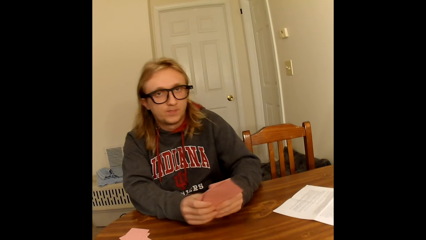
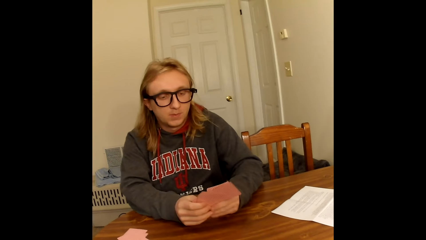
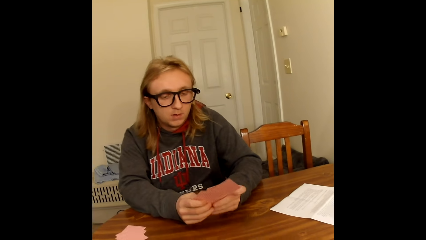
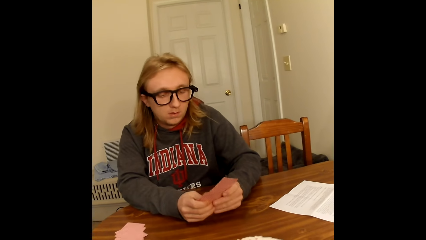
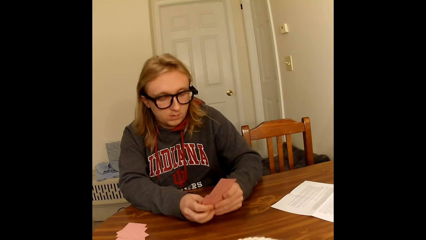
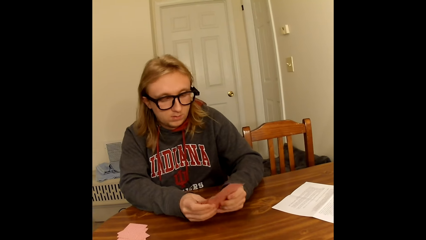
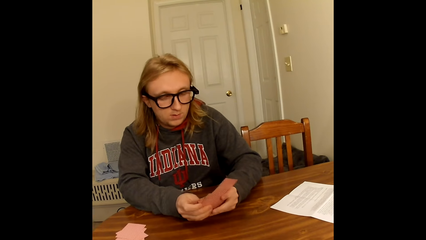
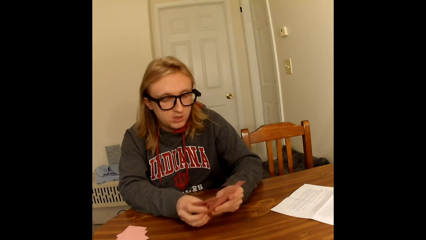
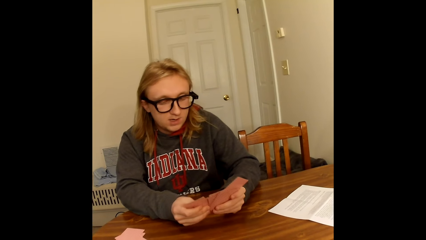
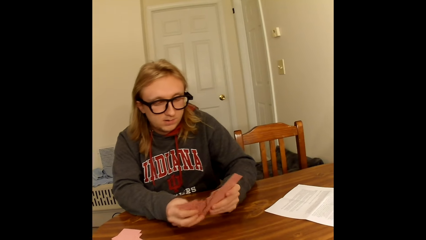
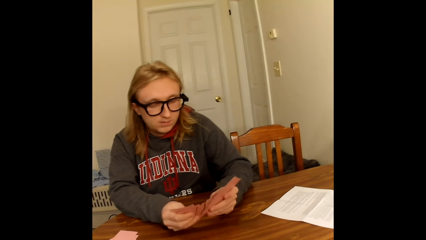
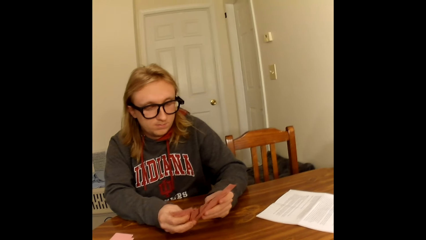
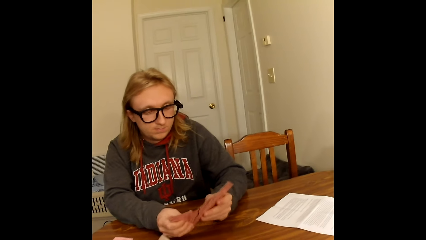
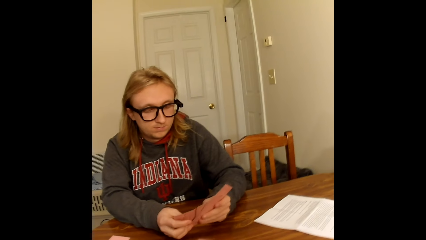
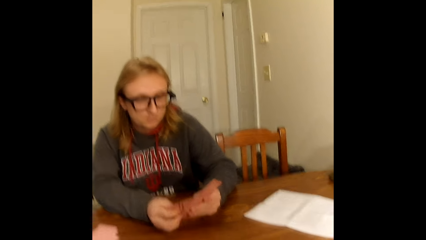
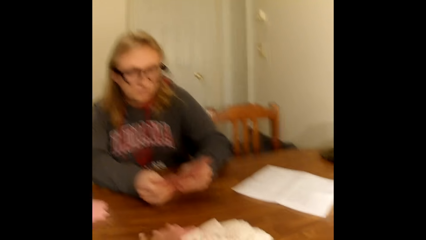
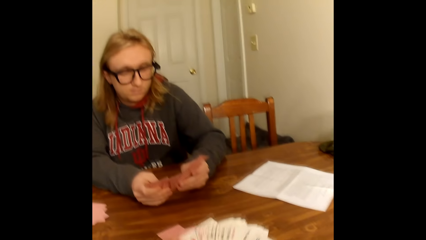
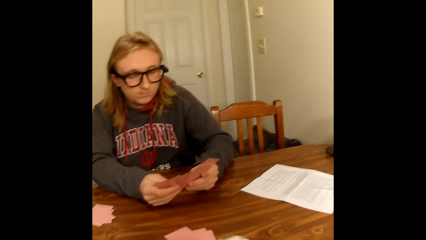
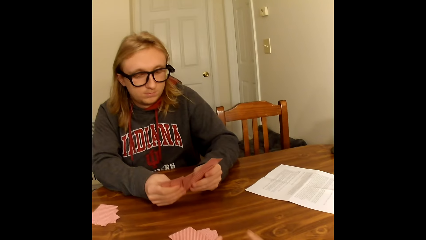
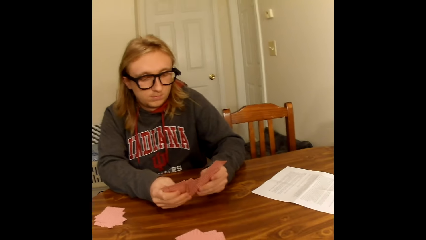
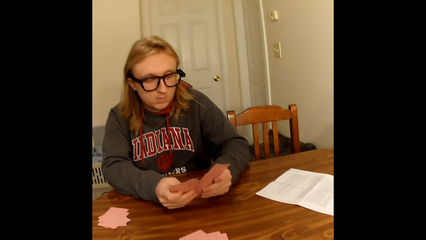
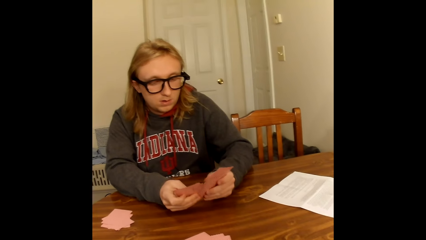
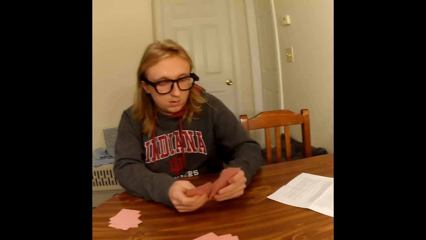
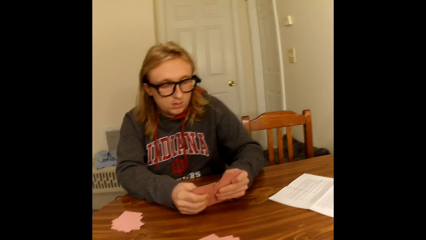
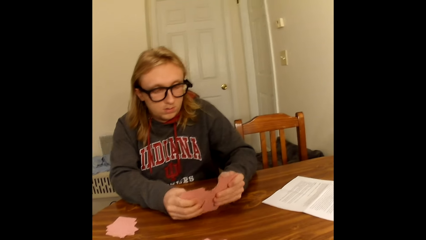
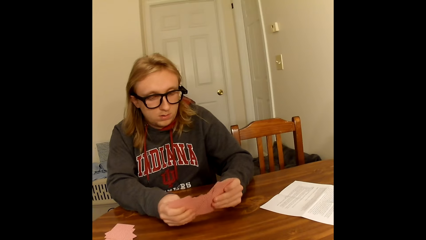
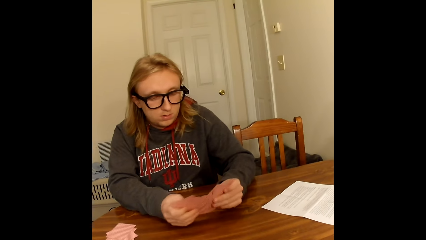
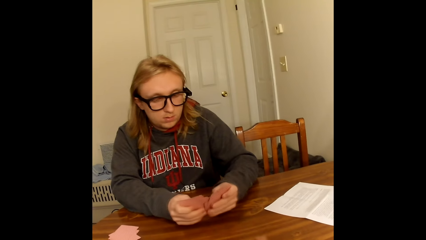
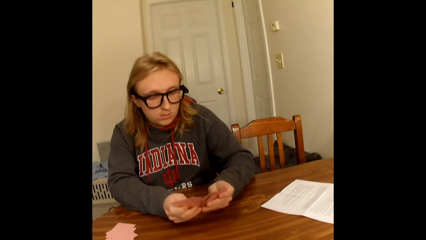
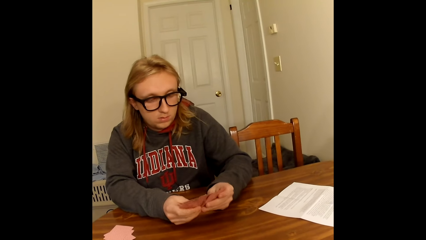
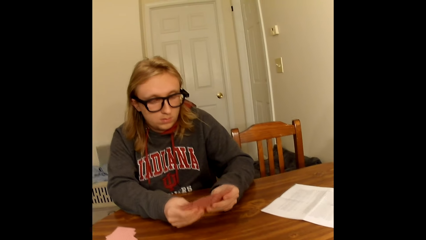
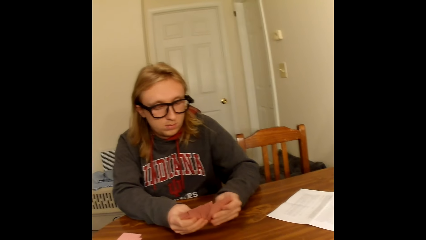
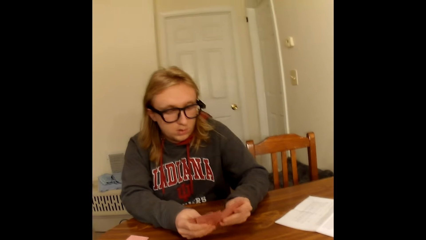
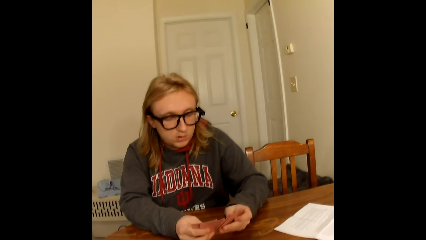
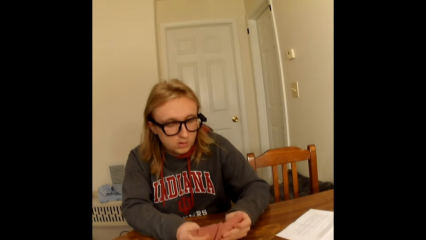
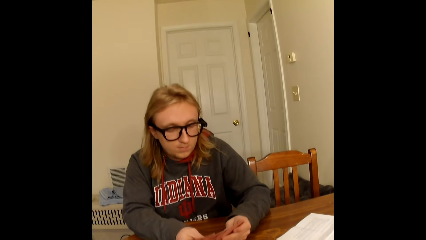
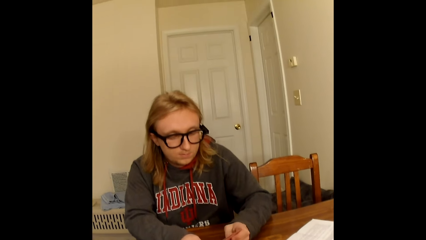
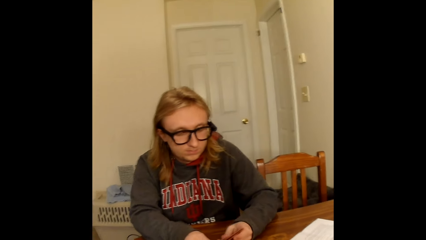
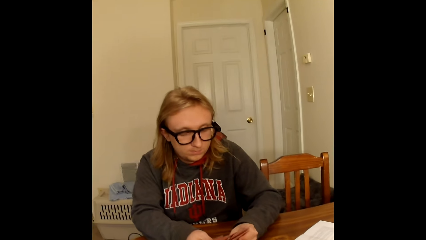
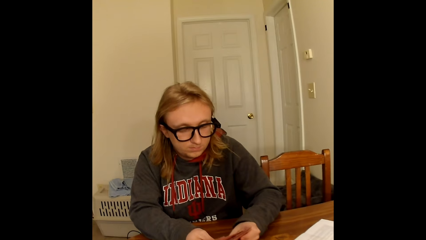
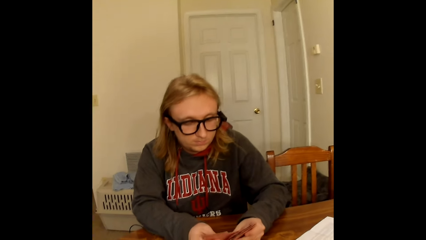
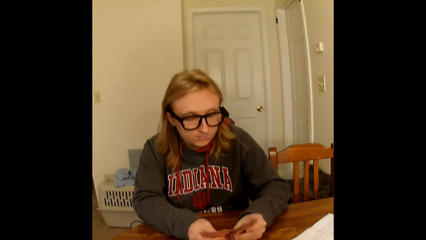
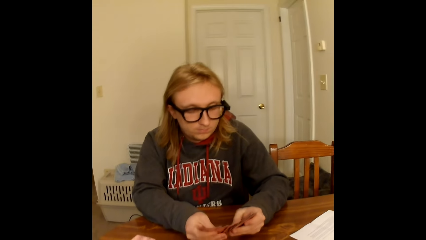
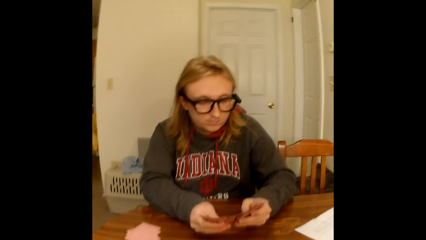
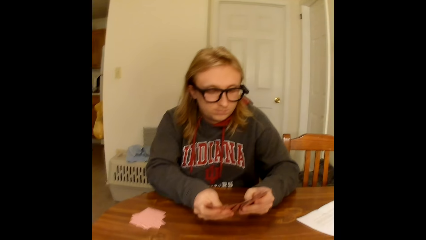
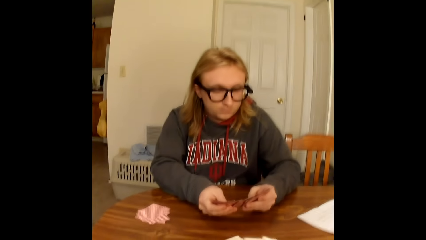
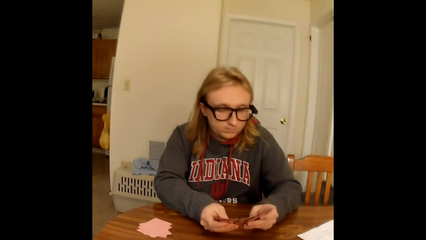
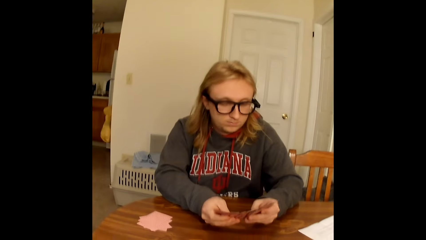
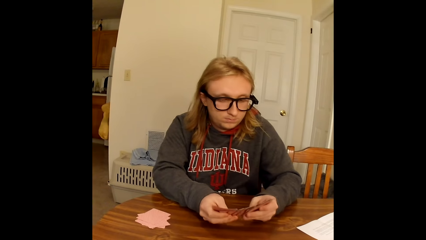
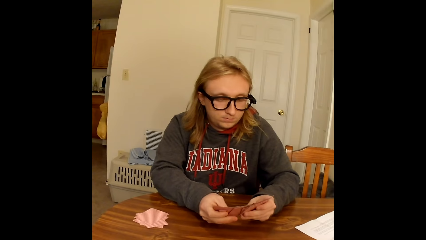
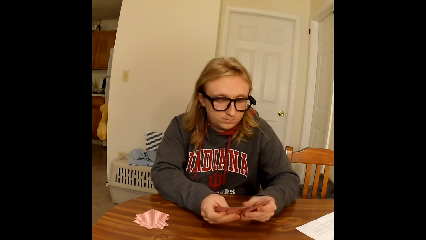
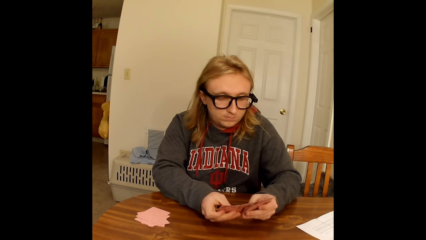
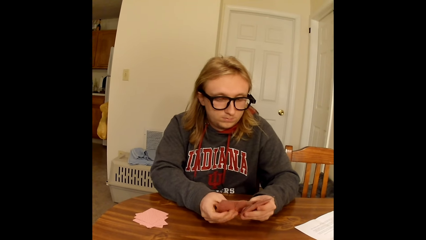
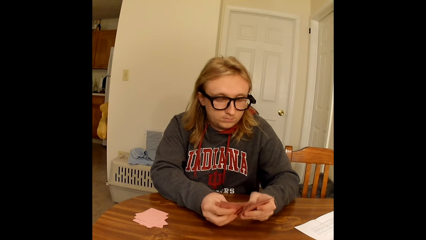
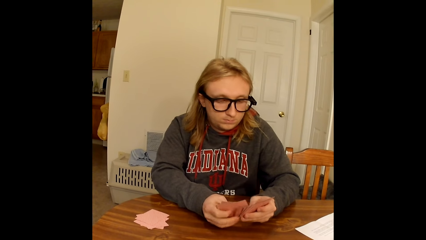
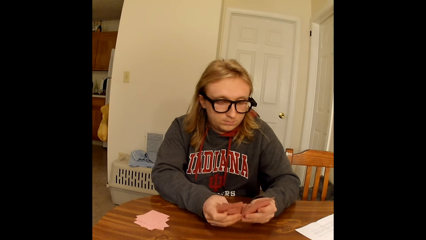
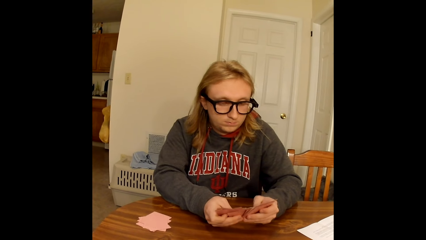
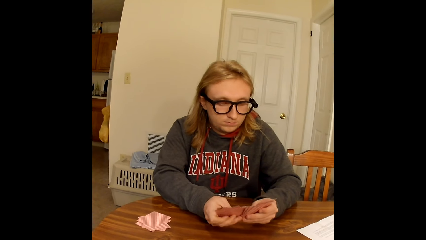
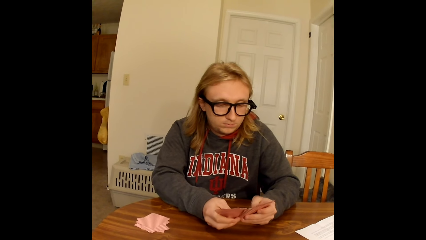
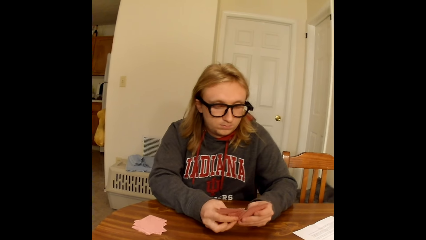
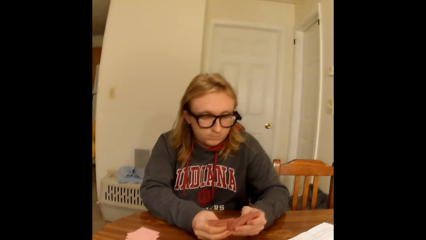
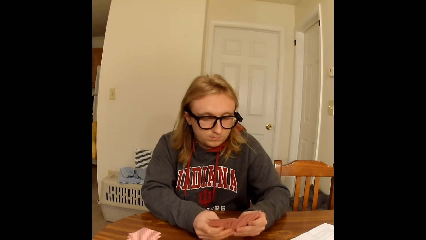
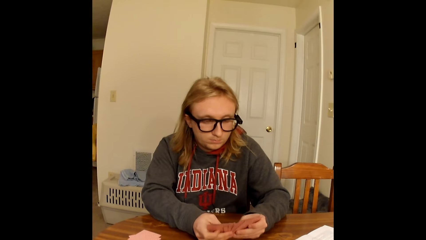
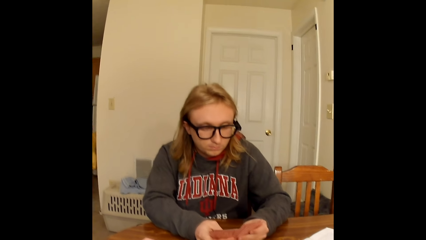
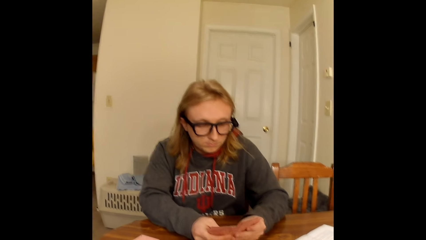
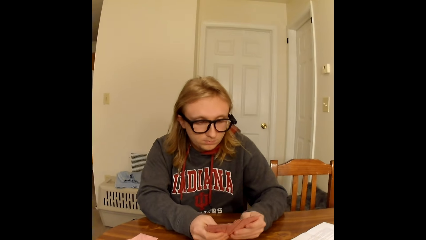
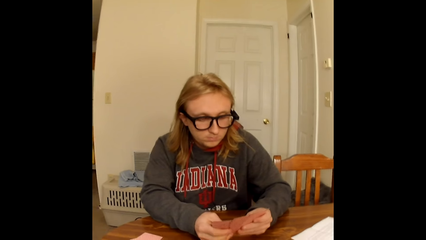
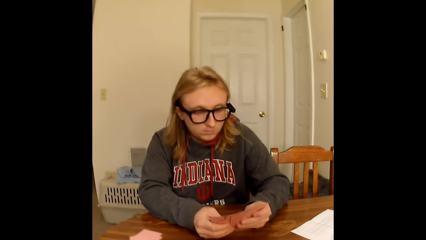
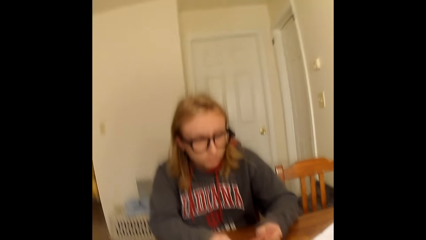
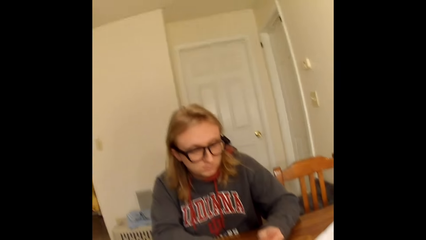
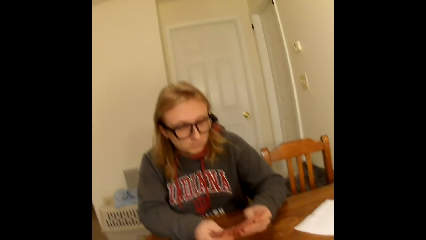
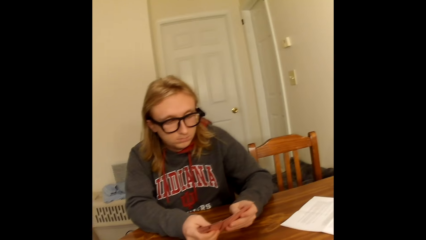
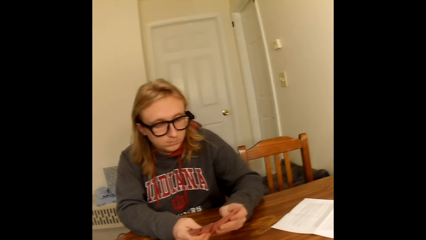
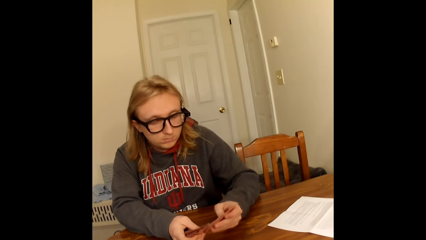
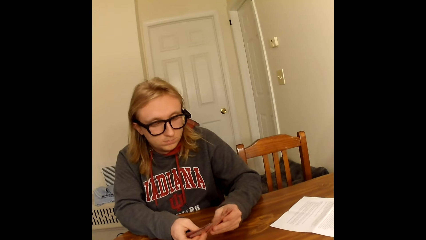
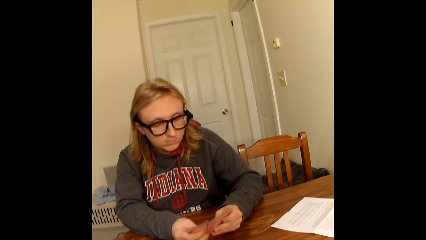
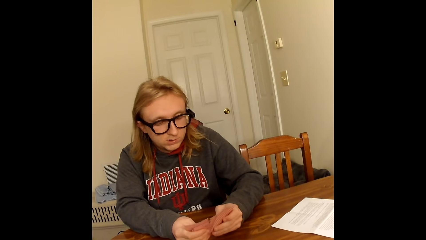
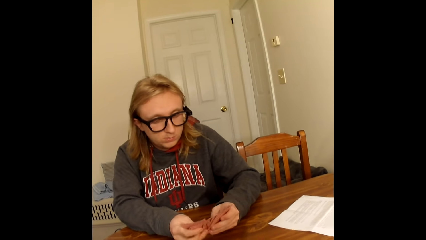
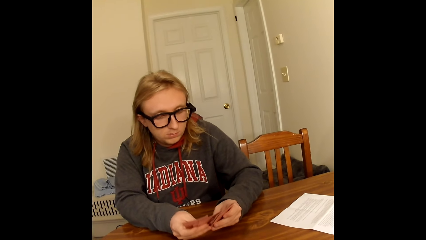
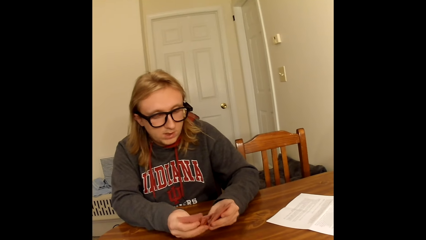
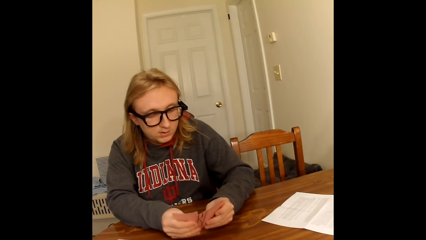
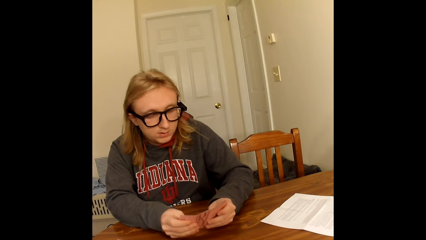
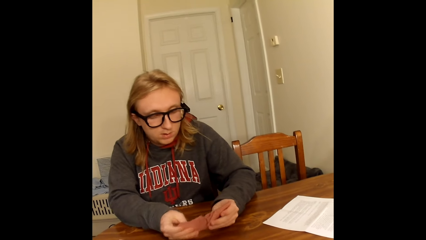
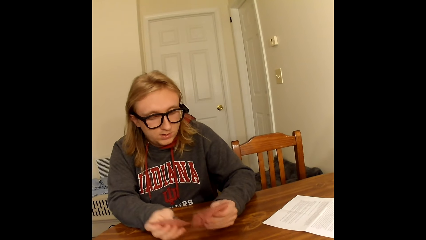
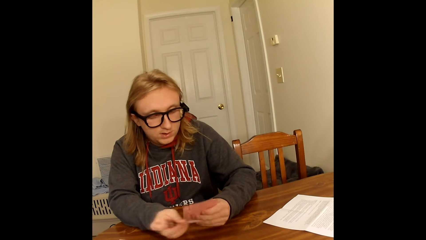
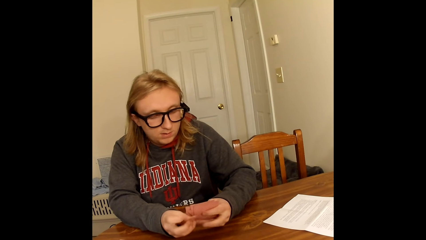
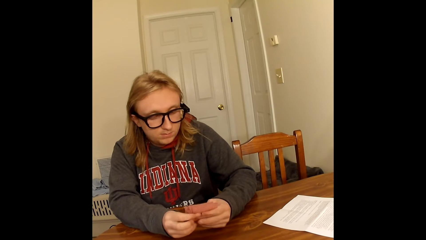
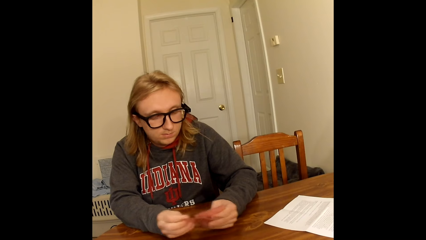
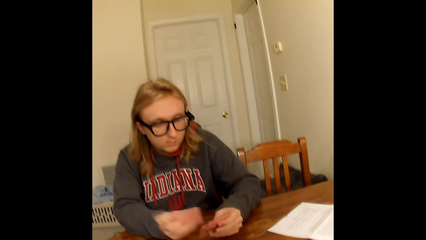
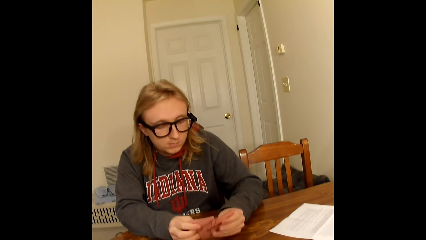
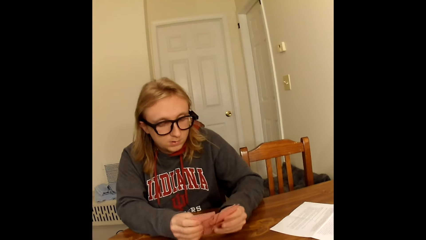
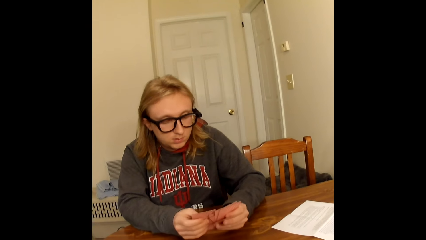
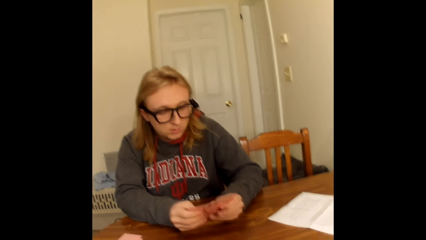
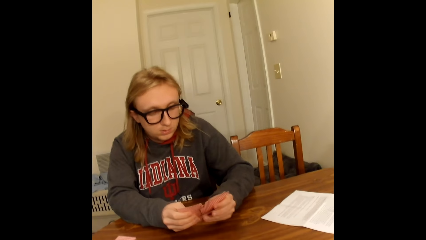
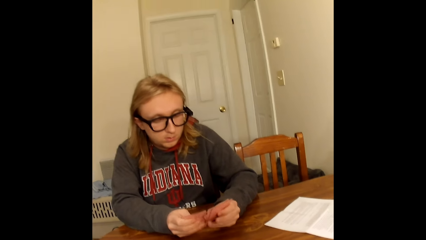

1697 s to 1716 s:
A man holds the playing cards face up to him with both hands on a table. He spreads the playing cards in his hands with both hands, and arranges the cards on the hand. The camera wearer places a playing card face down on the table with her left hand. She holds the playing cards face up to her with both hands on the table. She arranges the cards on the hand. The man puts one card at the back.
